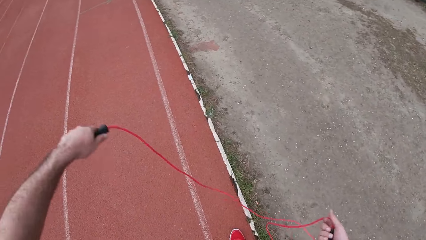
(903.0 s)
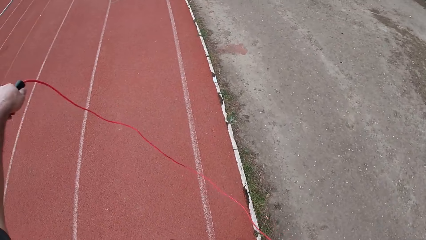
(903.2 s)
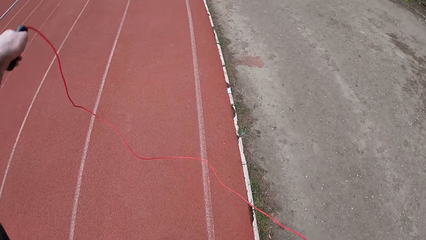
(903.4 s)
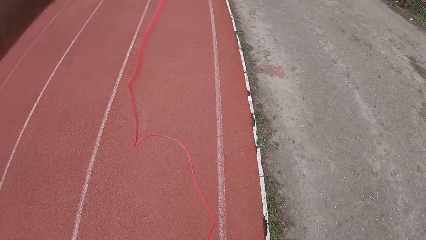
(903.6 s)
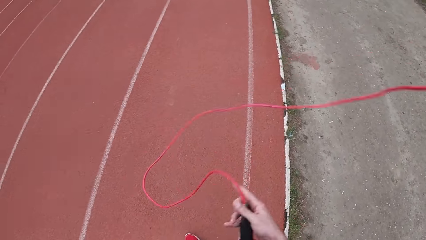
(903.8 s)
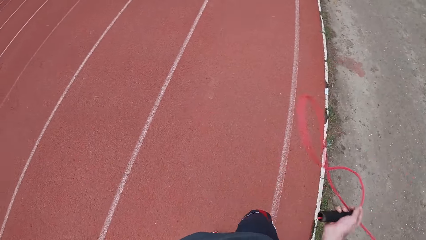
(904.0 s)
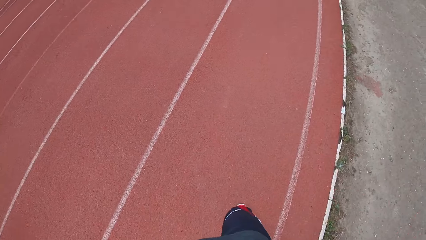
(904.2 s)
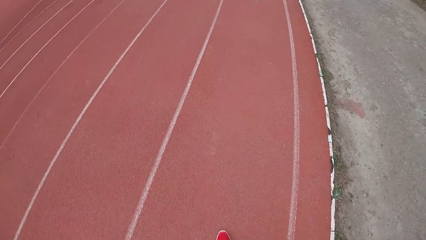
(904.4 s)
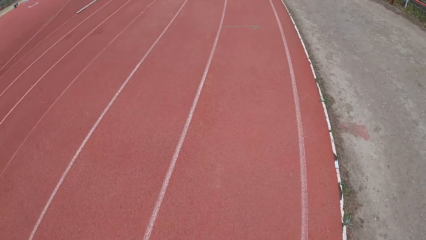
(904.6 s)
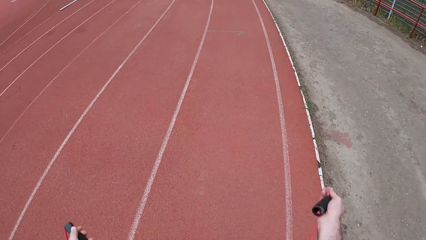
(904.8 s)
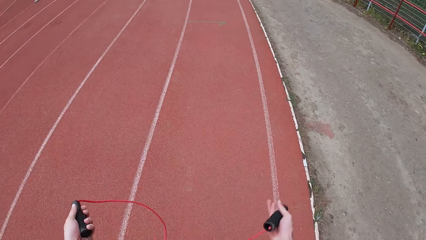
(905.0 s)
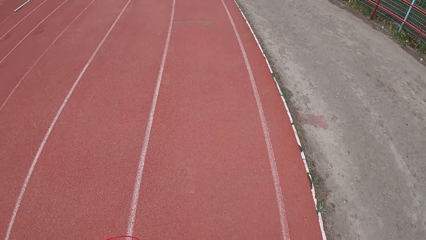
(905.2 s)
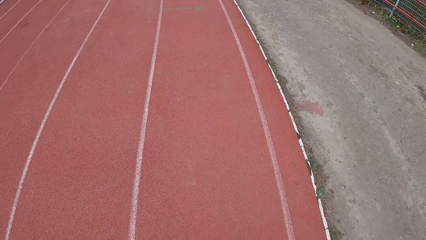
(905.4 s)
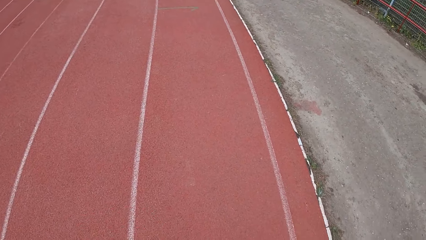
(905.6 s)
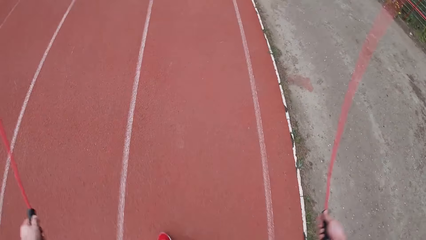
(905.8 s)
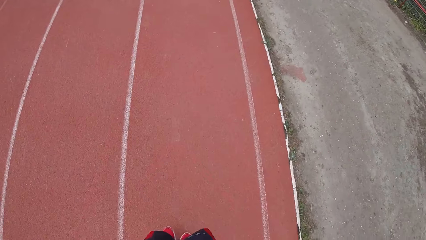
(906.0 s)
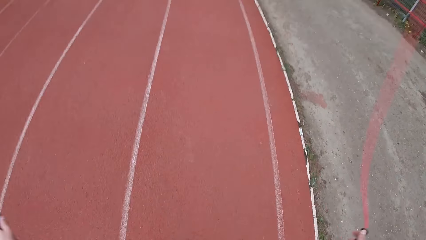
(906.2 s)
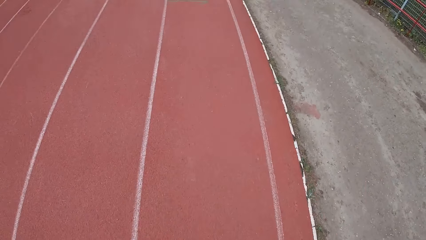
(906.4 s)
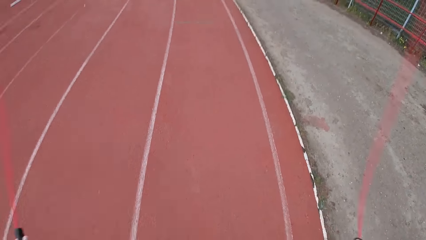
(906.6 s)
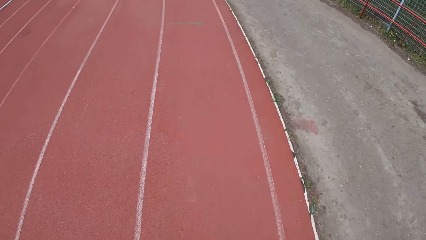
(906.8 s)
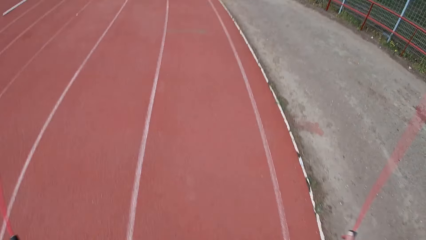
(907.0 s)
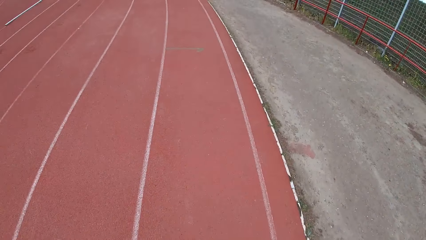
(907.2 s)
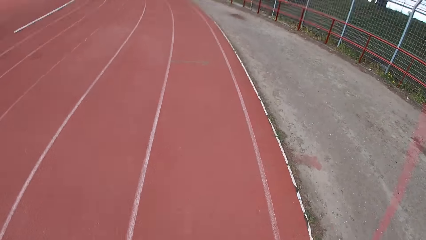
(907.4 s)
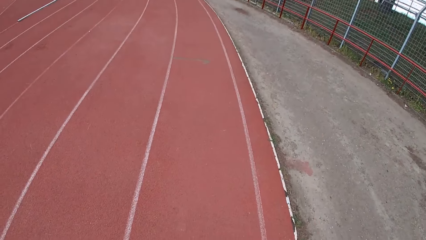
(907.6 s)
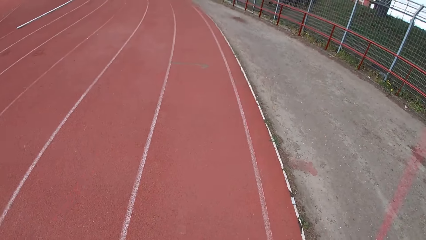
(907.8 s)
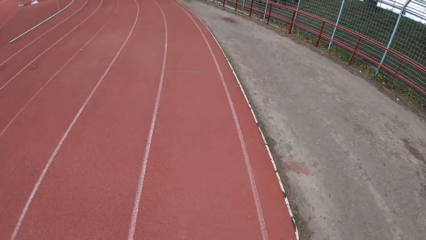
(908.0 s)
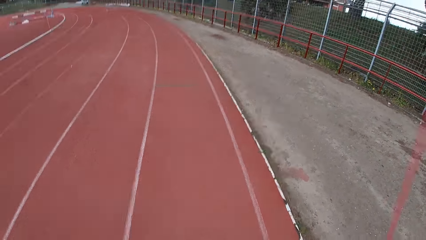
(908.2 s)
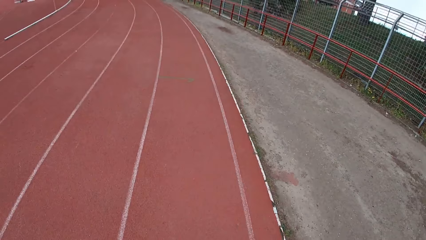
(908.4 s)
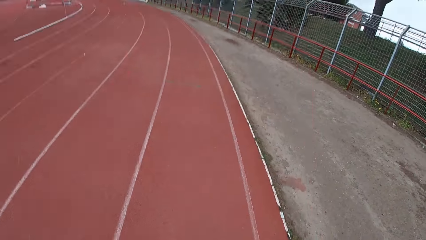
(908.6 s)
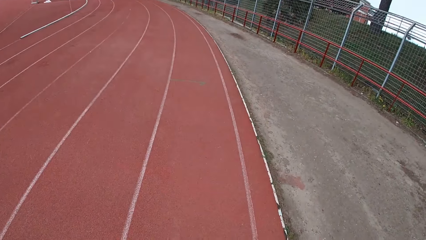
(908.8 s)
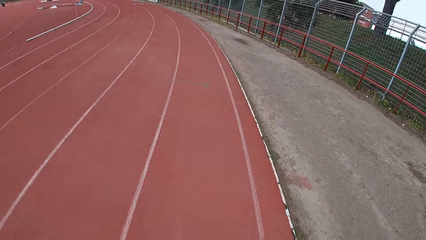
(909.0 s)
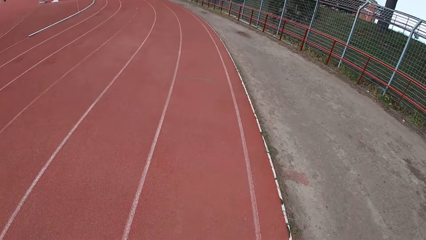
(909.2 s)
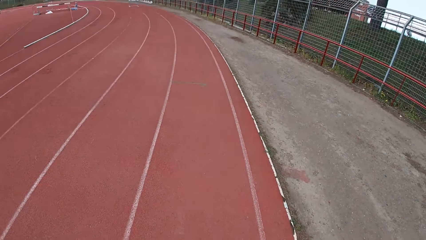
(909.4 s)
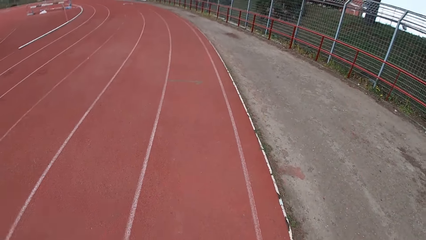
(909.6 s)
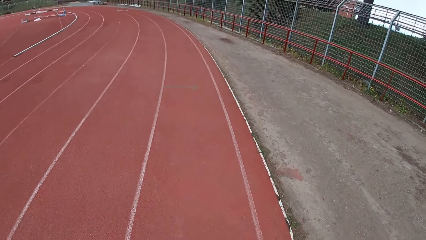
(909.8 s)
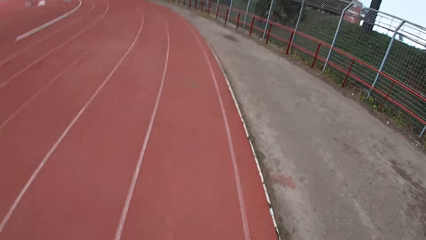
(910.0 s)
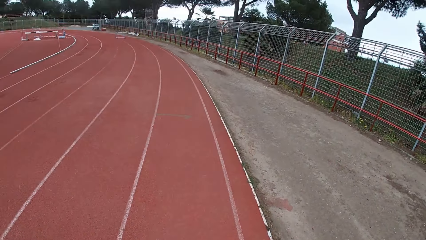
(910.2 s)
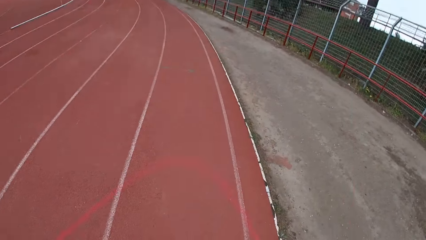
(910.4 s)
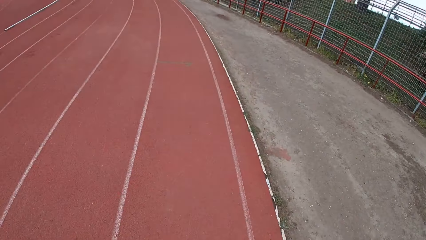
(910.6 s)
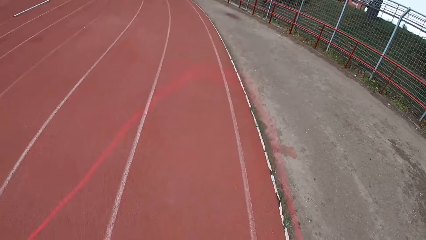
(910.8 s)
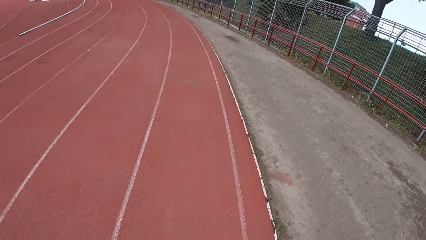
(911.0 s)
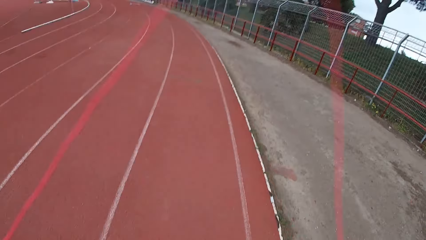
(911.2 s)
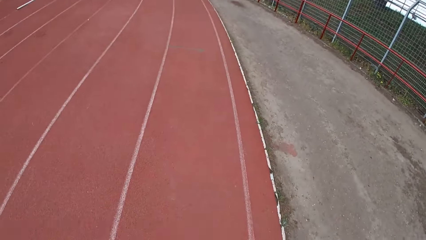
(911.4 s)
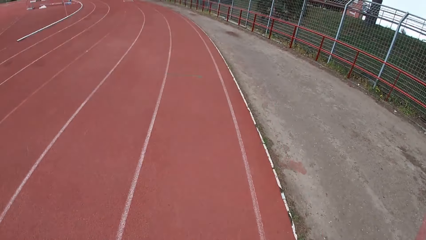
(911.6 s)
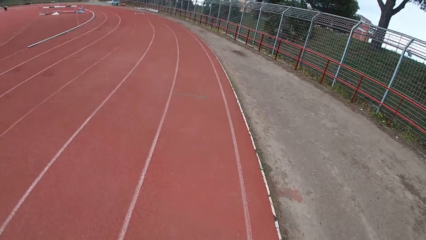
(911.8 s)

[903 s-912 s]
The camera wearer skips on the race track with the skipping rope.

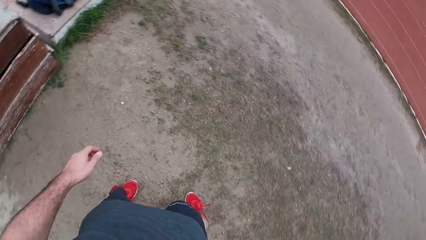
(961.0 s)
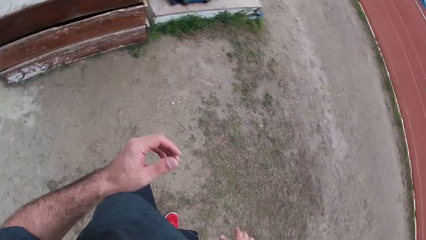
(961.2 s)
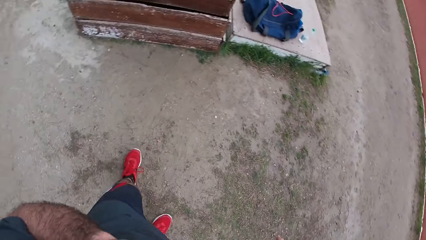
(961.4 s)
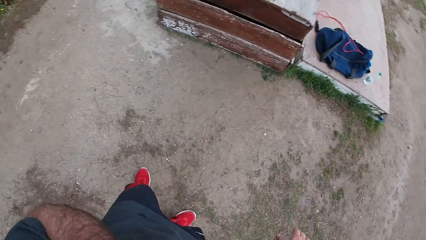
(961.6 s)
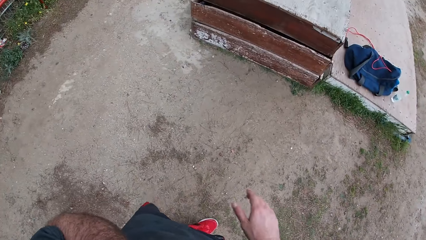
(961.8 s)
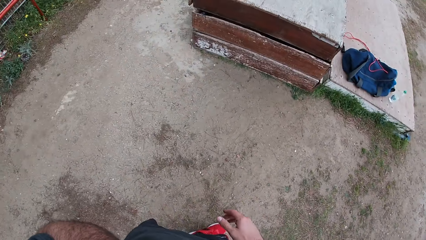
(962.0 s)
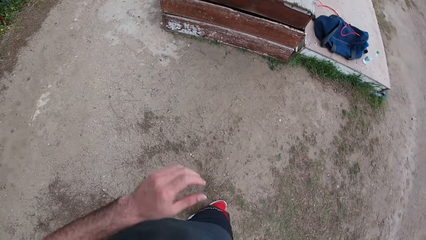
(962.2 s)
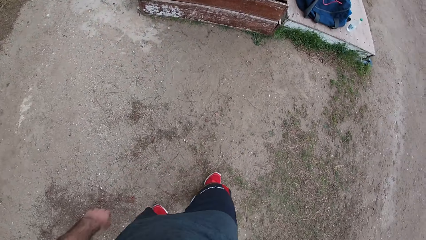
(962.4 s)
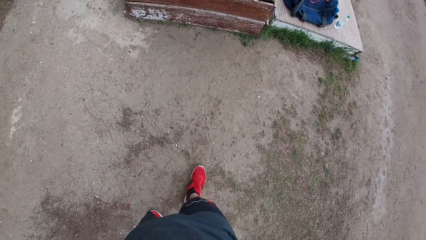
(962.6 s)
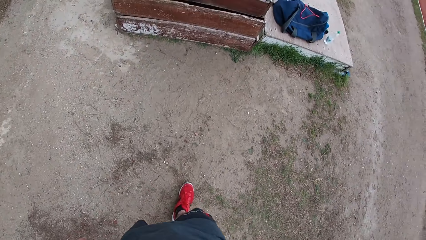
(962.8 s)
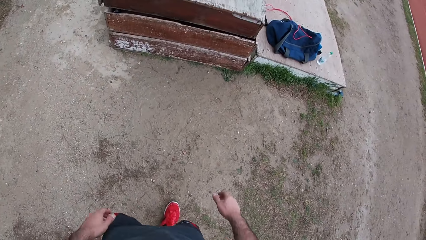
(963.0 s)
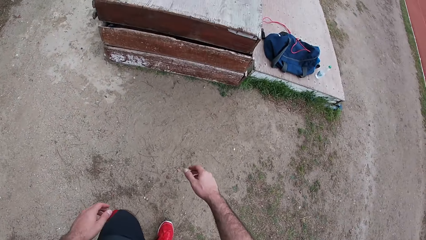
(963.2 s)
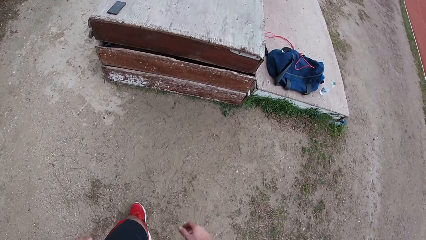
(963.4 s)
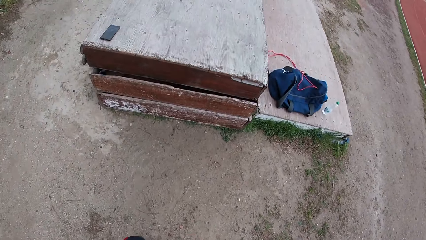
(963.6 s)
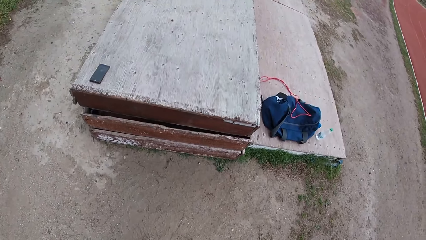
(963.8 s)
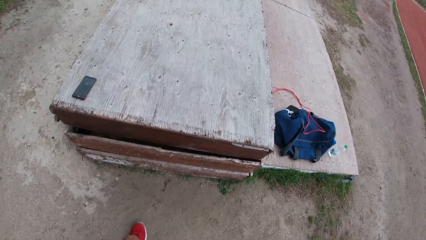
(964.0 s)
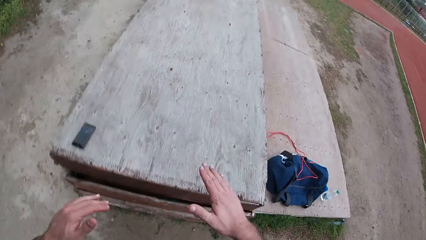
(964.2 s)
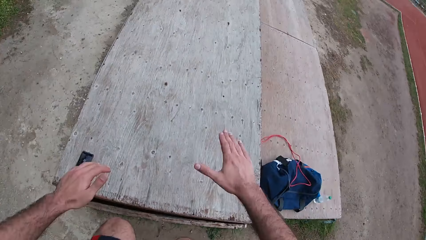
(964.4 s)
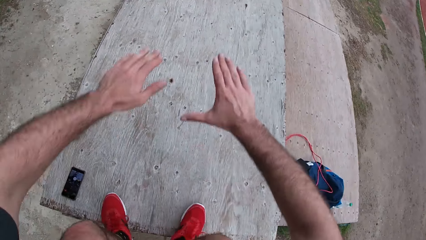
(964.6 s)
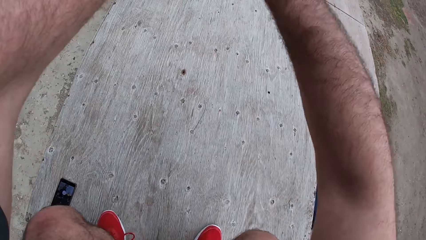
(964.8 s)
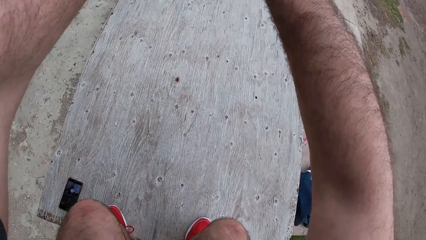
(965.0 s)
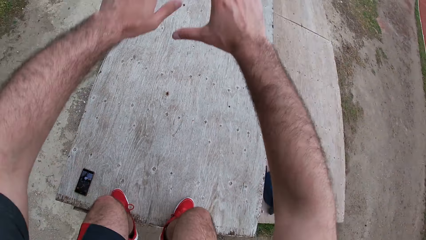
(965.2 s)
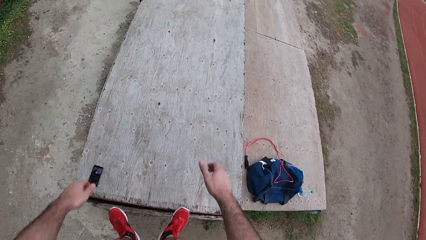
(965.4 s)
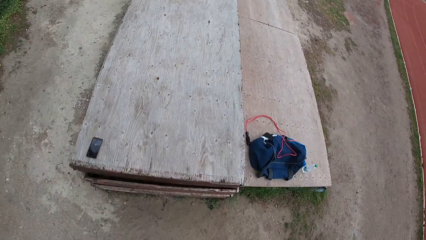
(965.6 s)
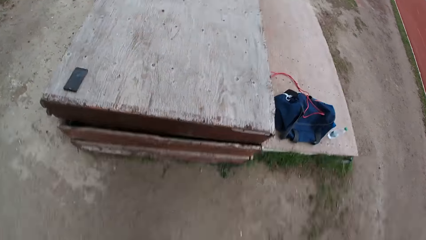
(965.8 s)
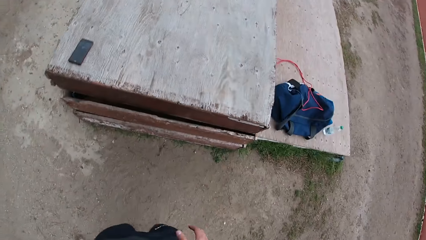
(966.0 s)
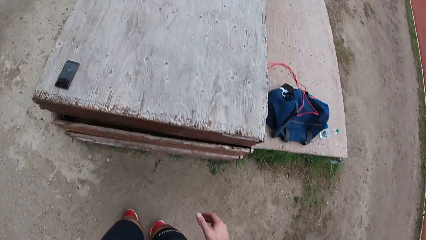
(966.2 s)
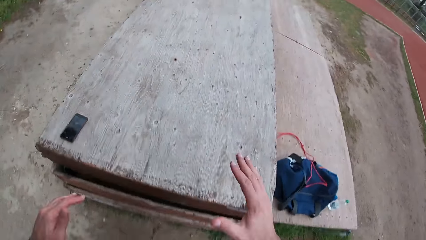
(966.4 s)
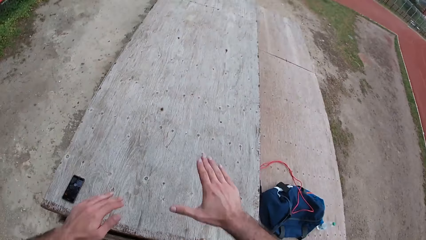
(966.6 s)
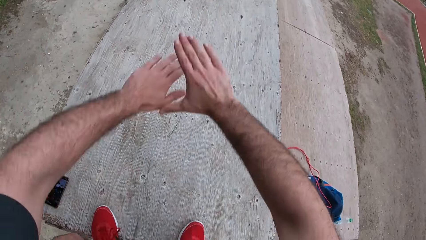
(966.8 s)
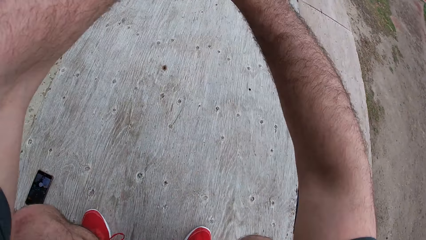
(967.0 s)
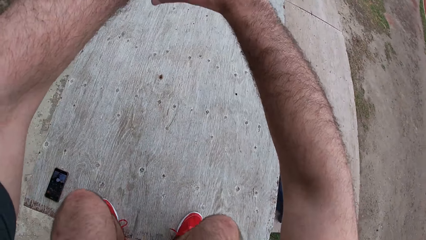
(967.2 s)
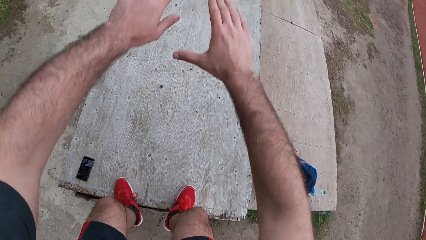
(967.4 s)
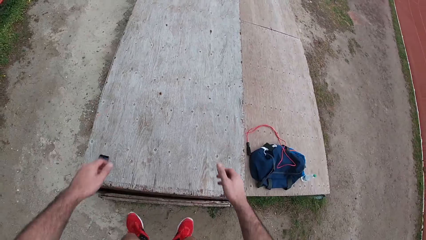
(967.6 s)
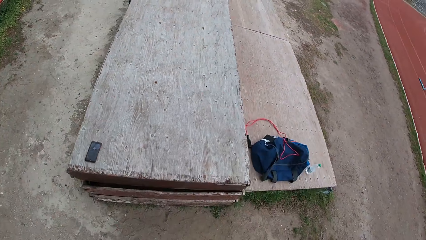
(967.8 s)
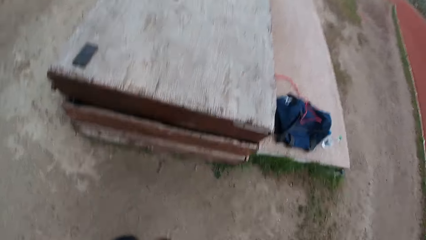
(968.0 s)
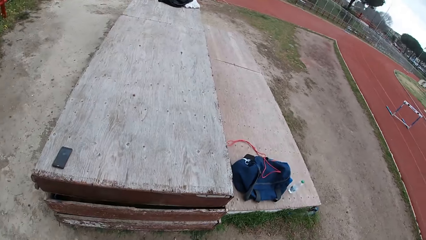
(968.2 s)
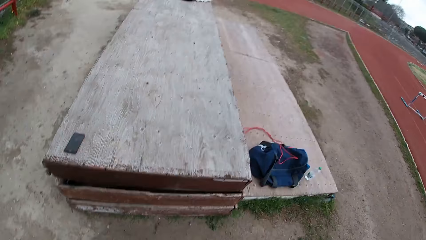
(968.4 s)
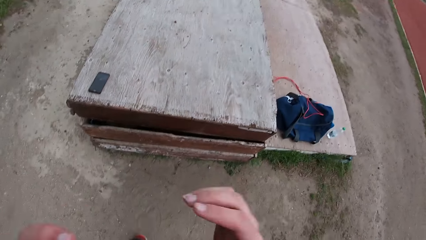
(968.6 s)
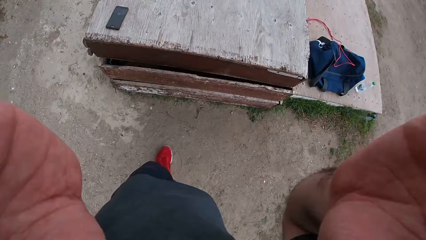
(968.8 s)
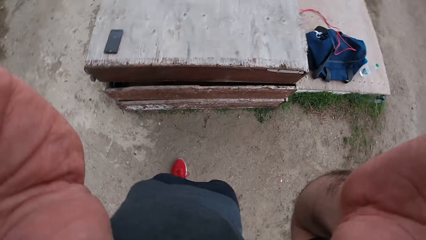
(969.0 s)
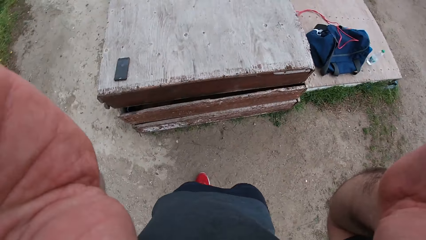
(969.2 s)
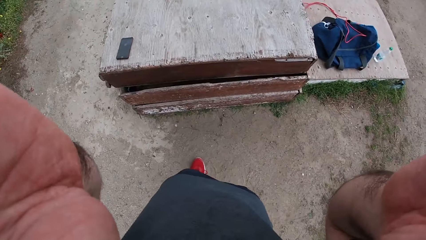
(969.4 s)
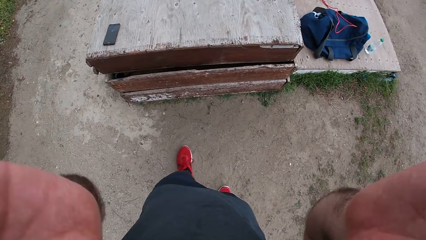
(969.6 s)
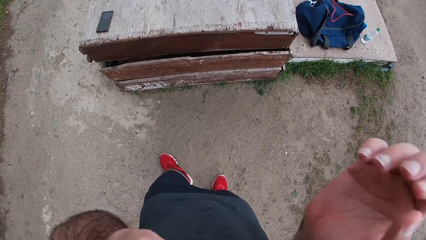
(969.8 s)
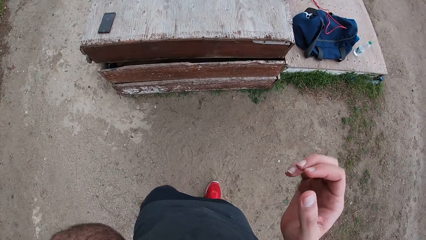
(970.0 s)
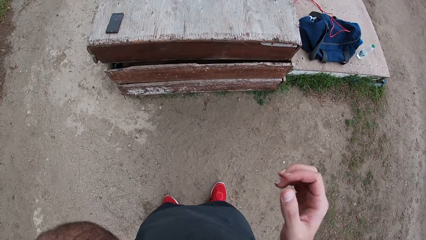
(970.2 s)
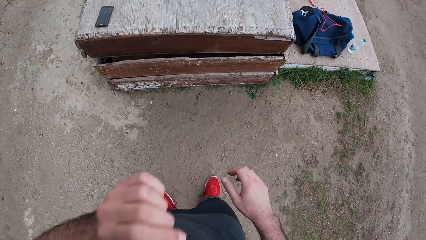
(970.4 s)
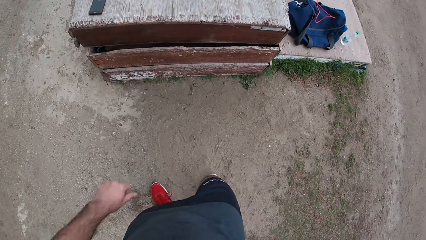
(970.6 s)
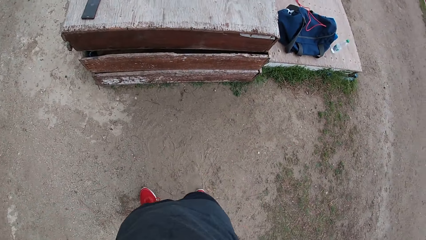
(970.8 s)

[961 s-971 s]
The camera wearer walks along. He touches his face with his left hand. He jumps on the table while squatting and raising his hands. He jumps down from the table. He adjusts the camera with both hands. He raises his hands and drops his hands.
